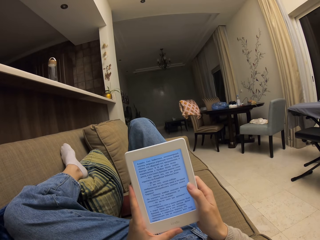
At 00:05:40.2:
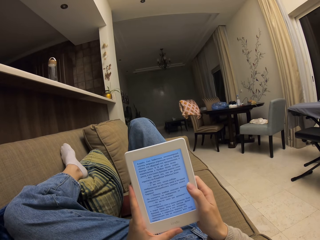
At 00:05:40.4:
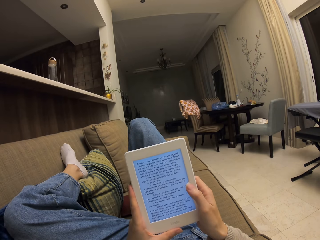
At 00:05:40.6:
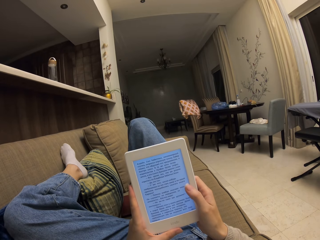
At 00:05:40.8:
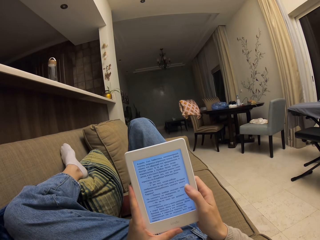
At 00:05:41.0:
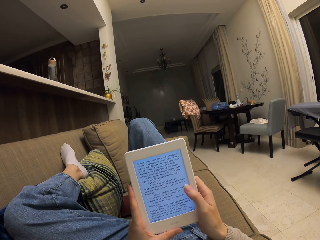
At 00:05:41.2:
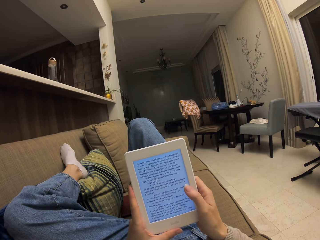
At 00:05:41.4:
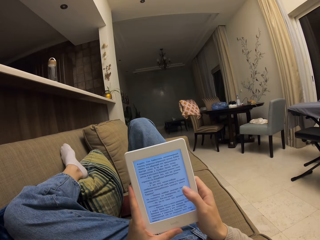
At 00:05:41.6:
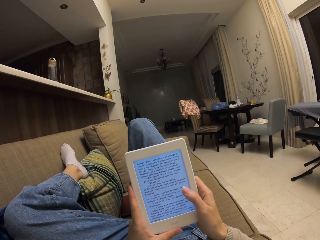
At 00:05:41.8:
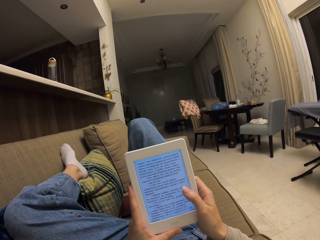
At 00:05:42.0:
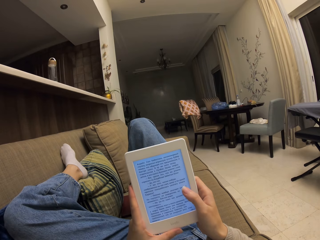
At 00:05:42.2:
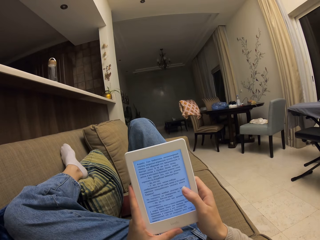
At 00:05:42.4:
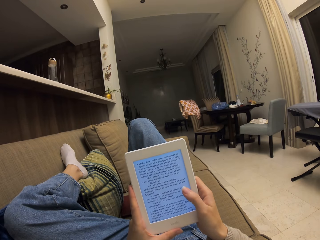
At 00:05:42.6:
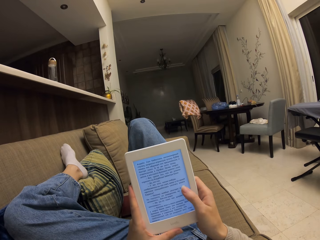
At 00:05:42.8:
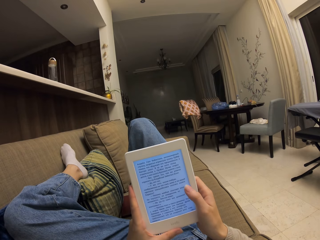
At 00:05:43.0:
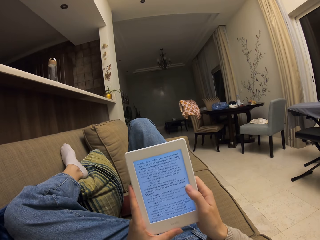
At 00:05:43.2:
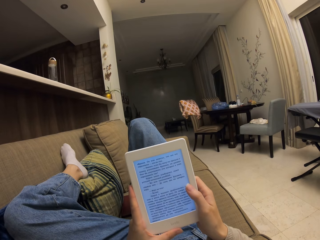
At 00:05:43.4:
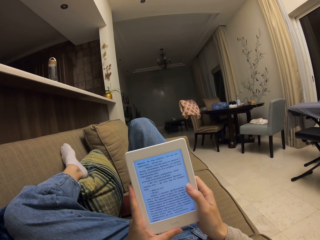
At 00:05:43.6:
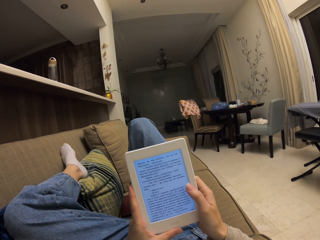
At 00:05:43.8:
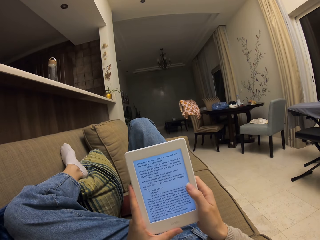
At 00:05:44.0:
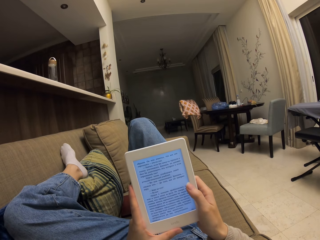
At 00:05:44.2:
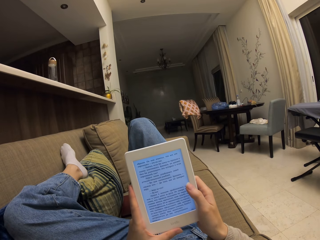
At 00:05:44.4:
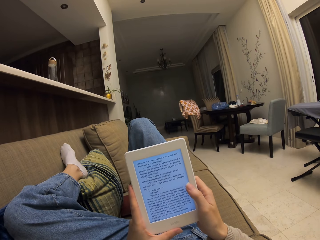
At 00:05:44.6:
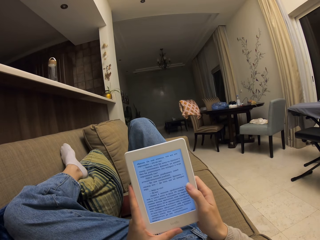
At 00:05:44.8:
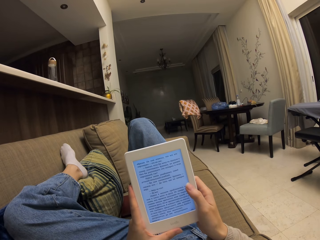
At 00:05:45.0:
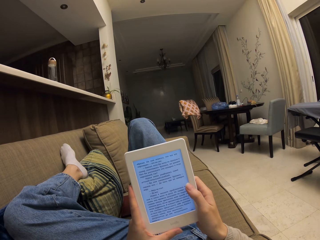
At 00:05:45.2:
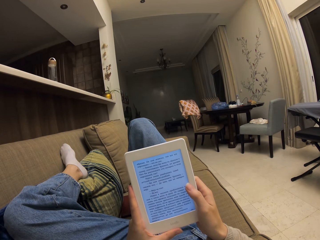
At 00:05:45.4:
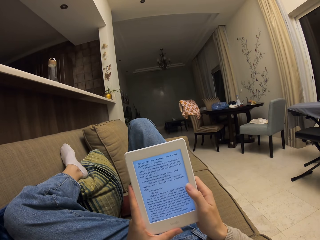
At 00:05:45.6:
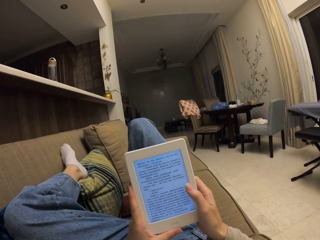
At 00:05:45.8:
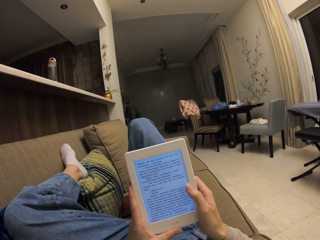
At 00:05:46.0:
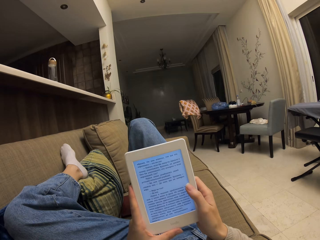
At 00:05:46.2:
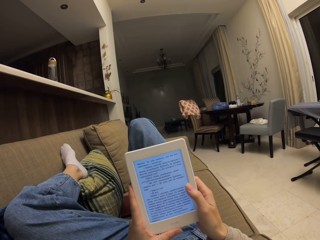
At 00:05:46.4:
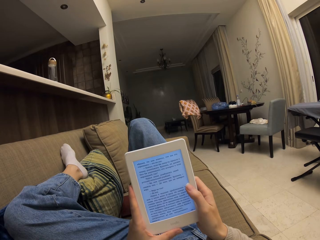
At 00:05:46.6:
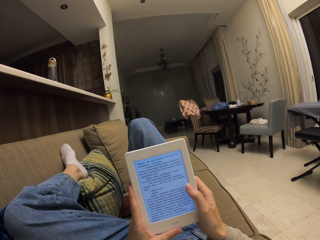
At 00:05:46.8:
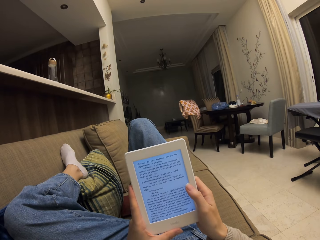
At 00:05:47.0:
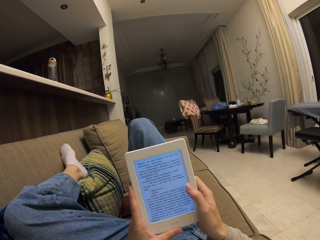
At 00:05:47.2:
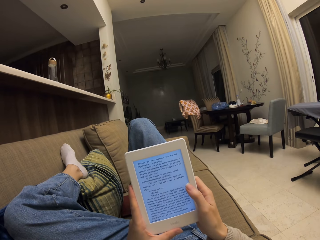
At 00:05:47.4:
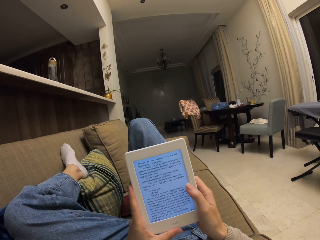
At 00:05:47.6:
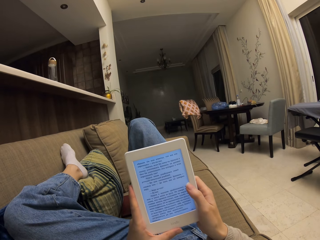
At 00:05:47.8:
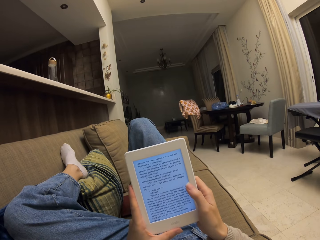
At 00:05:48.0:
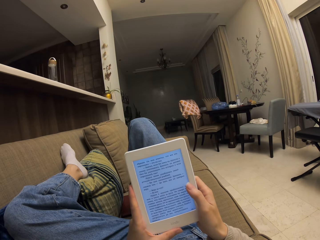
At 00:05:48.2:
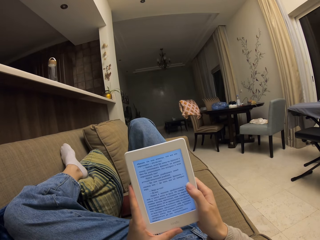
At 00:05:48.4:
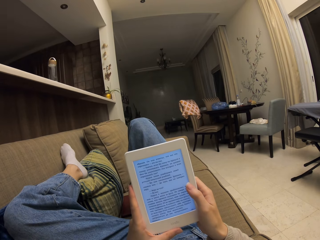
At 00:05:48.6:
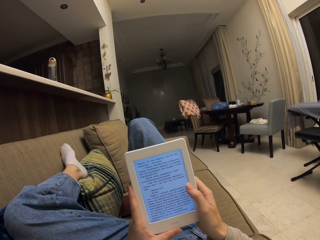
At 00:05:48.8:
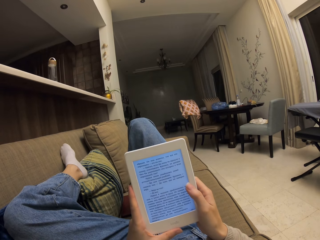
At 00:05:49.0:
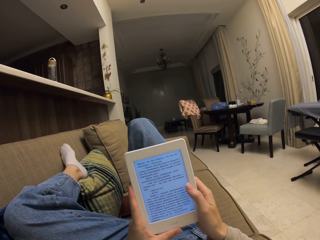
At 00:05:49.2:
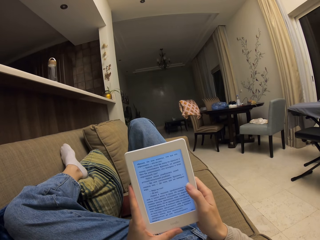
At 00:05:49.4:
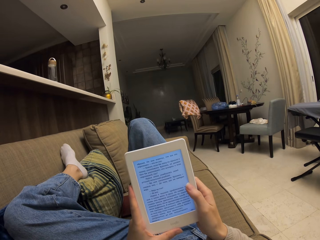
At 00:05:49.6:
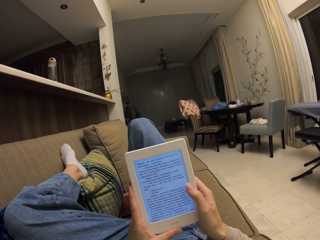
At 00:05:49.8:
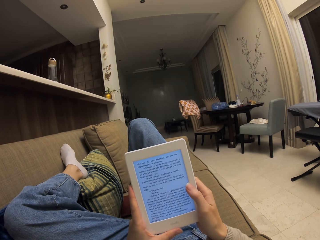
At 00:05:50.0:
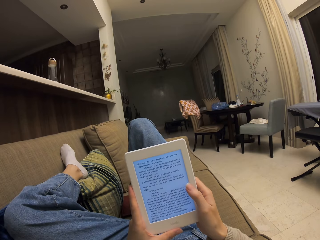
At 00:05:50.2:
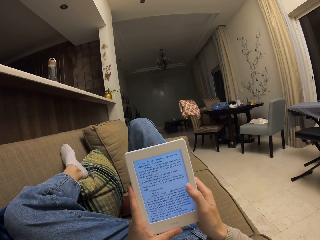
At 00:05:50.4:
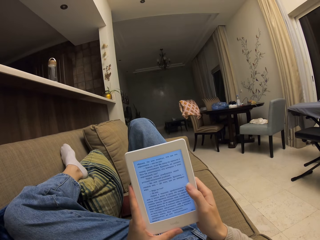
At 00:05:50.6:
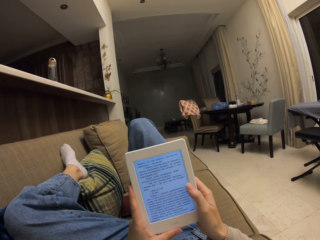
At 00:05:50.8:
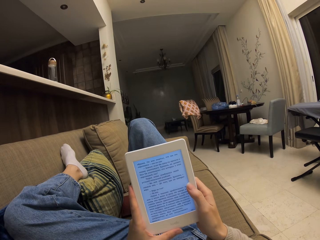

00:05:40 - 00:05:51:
The camera wearer taps on the screen of the phone. They read from the phone.

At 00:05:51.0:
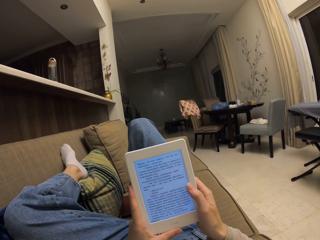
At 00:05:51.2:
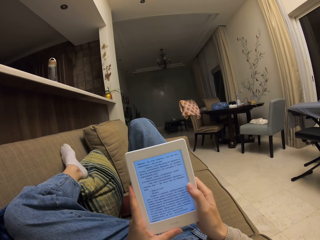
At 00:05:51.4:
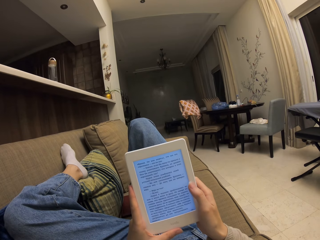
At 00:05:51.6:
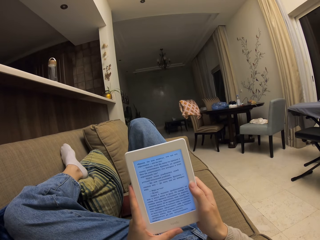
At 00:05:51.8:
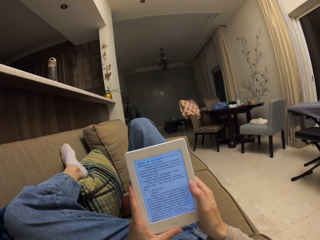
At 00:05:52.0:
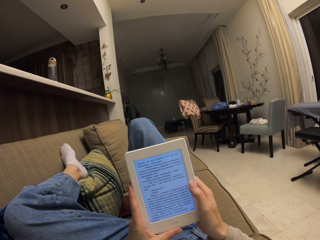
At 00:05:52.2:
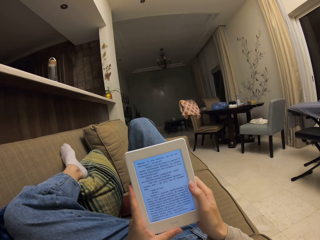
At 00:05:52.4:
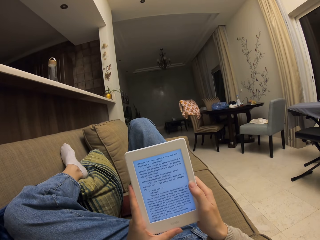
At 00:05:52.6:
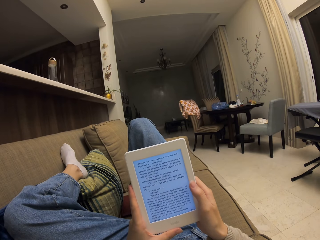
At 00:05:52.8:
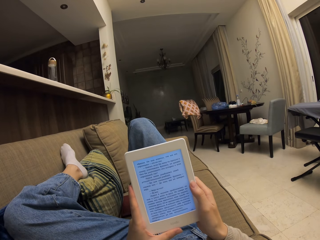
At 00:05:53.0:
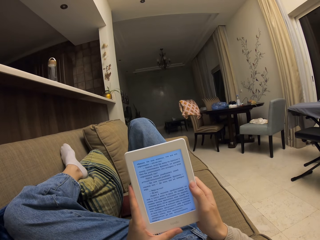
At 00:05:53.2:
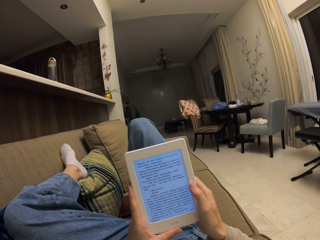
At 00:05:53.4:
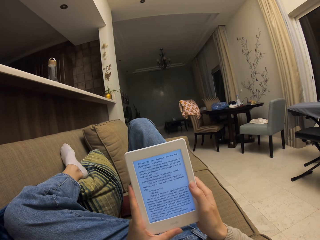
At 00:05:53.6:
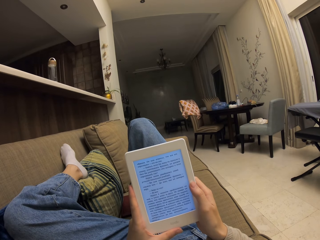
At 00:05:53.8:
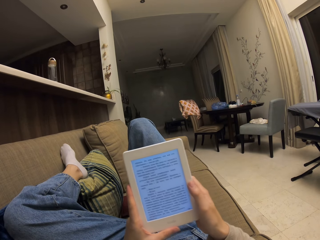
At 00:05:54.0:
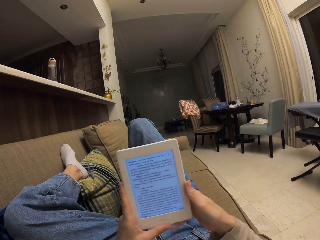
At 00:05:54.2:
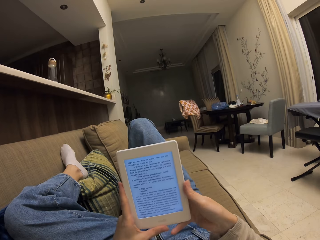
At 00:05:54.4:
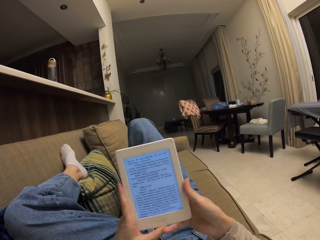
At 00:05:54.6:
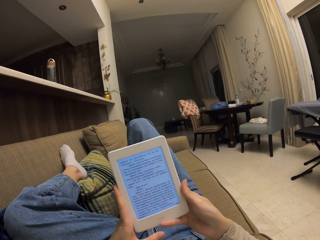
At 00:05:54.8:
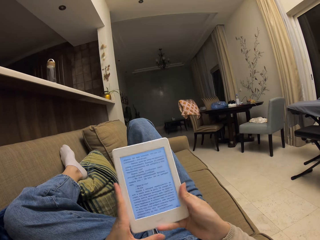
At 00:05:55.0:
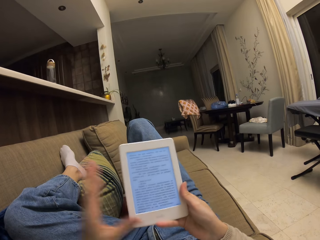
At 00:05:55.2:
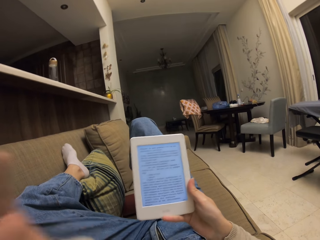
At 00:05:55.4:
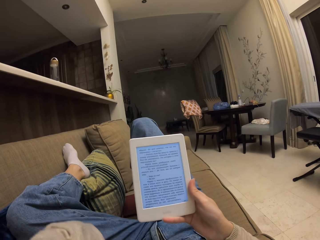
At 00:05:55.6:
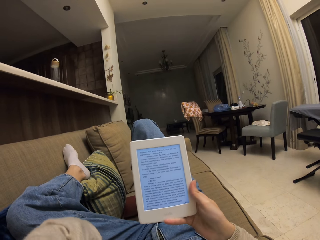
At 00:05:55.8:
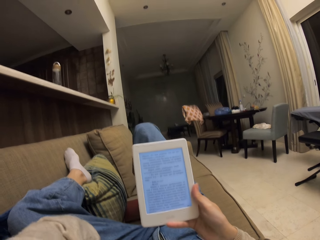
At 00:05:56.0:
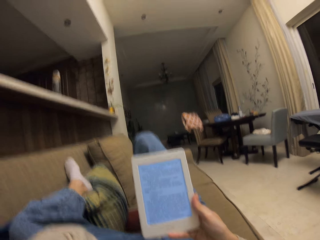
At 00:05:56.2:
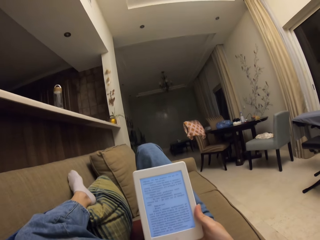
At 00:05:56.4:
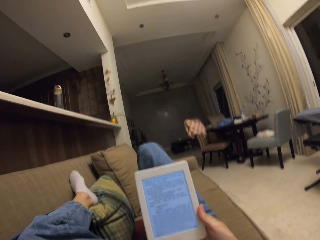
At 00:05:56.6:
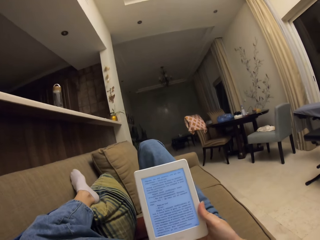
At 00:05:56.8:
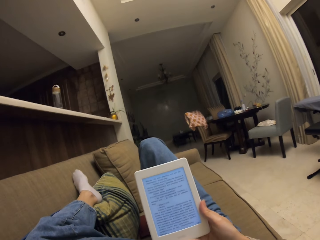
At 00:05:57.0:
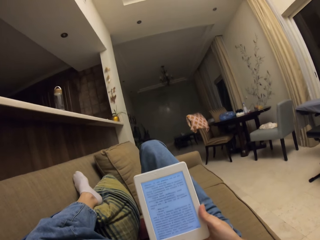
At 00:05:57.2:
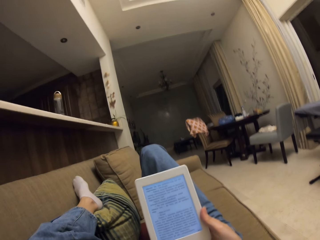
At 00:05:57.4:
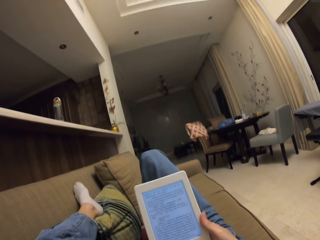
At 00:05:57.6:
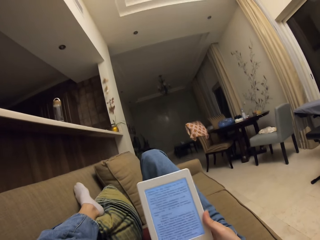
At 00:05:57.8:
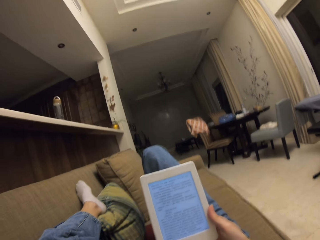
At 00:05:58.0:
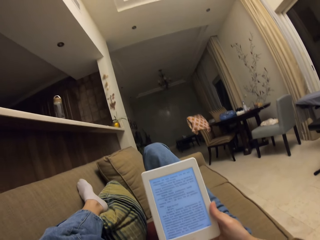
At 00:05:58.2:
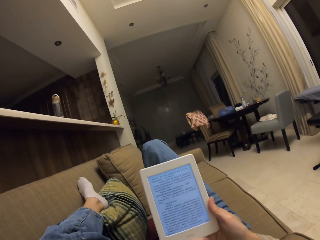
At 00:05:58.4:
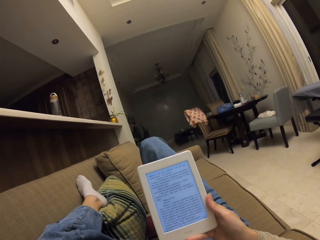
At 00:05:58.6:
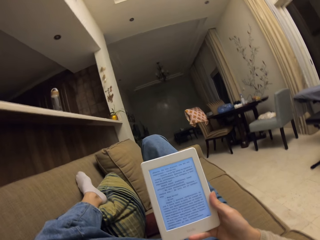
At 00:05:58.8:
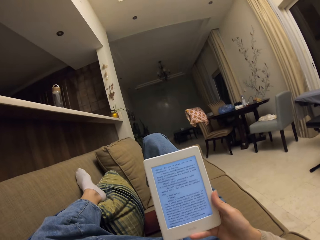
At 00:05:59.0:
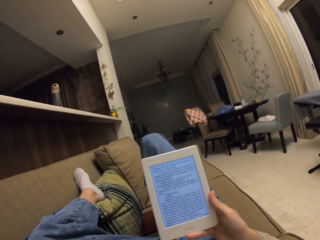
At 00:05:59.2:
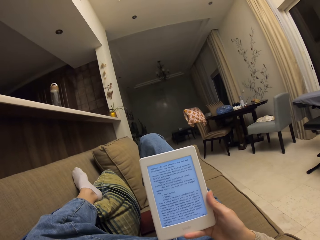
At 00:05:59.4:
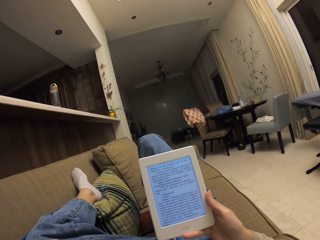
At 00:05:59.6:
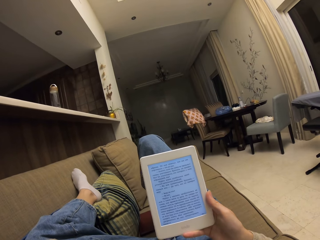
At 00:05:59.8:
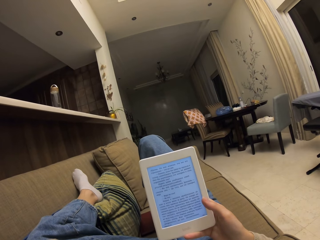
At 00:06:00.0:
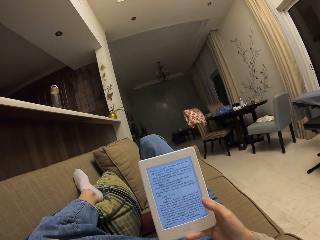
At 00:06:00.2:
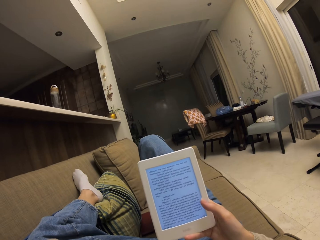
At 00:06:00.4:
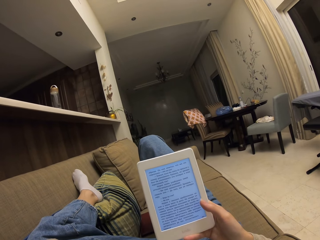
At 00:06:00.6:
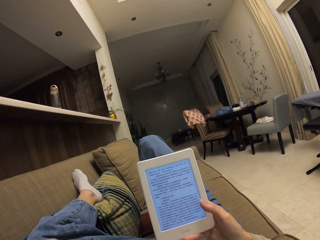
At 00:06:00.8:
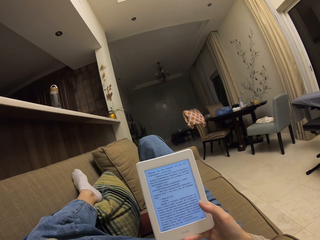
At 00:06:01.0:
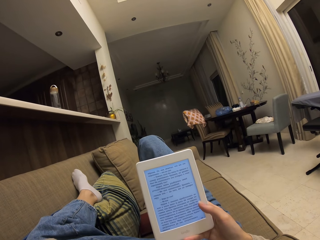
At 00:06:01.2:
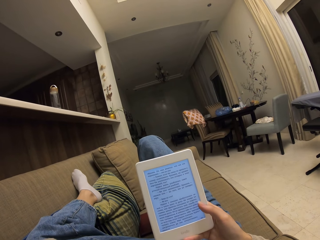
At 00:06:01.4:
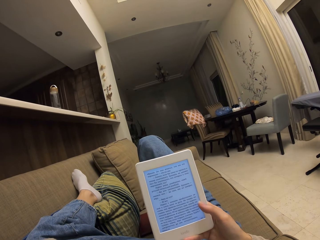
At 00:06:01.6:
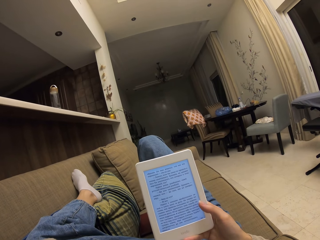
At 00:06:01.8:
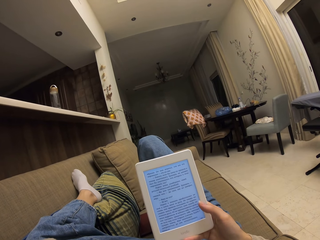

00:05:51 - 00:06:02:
The camera wearer touches the head. They adjust the camera.
